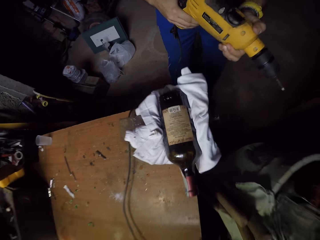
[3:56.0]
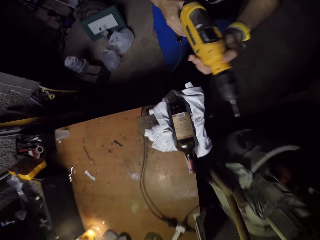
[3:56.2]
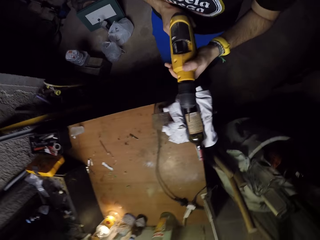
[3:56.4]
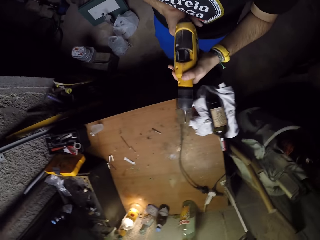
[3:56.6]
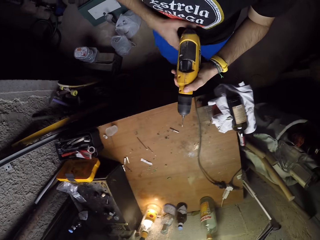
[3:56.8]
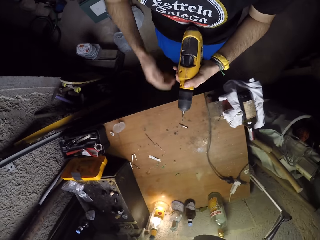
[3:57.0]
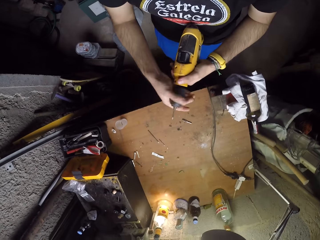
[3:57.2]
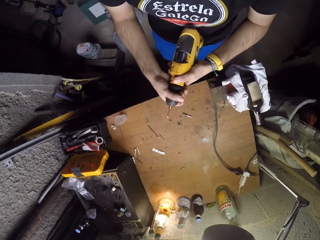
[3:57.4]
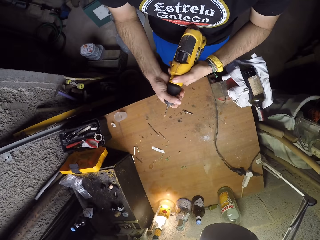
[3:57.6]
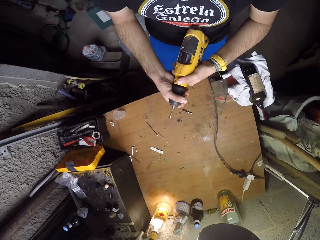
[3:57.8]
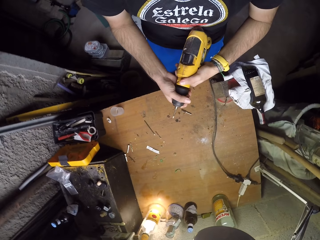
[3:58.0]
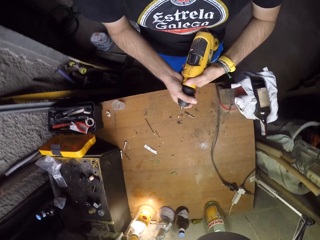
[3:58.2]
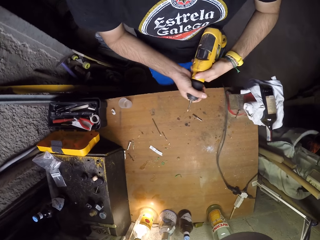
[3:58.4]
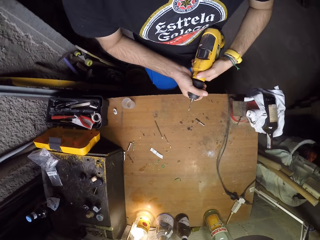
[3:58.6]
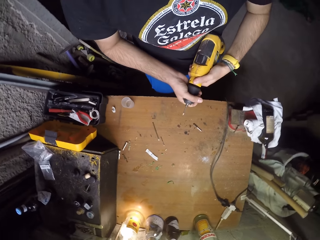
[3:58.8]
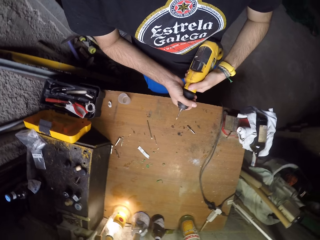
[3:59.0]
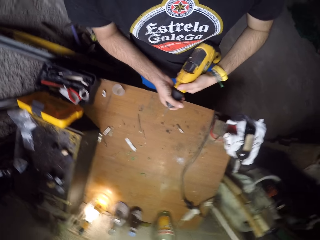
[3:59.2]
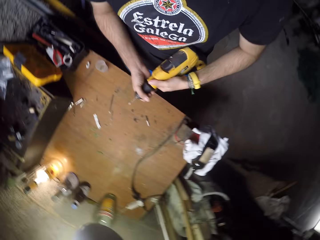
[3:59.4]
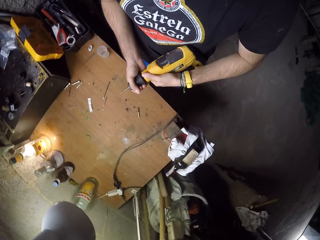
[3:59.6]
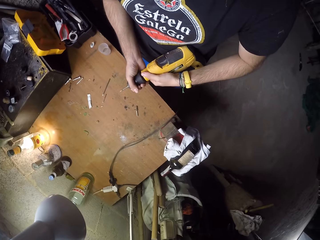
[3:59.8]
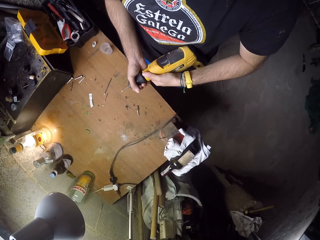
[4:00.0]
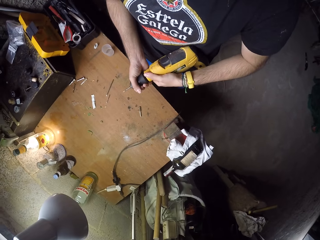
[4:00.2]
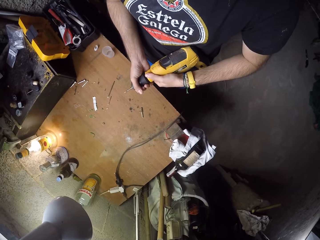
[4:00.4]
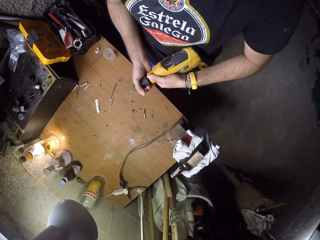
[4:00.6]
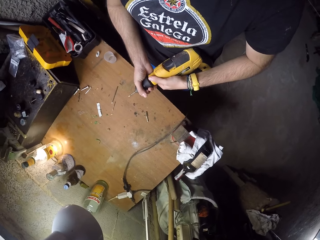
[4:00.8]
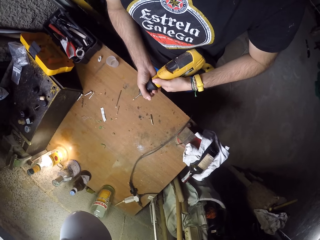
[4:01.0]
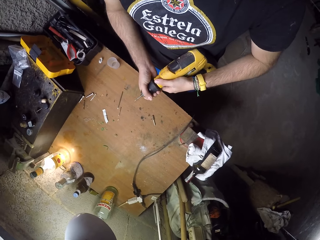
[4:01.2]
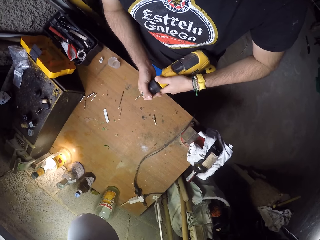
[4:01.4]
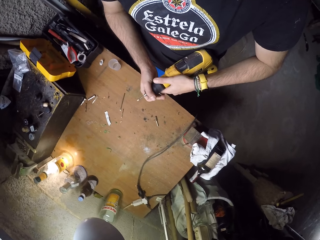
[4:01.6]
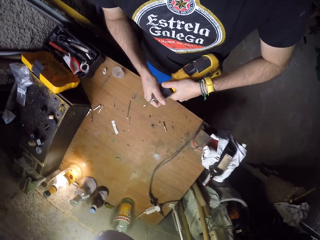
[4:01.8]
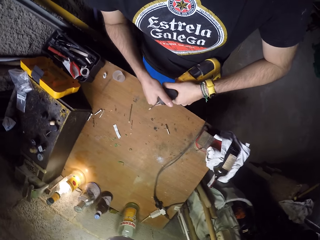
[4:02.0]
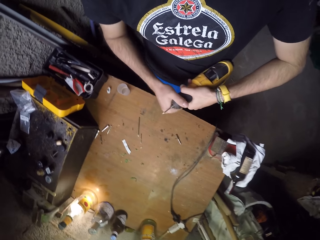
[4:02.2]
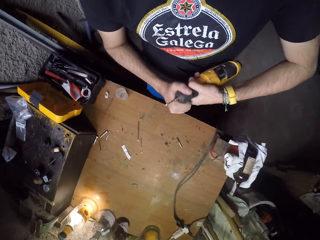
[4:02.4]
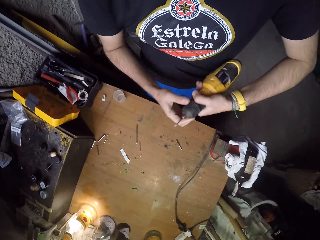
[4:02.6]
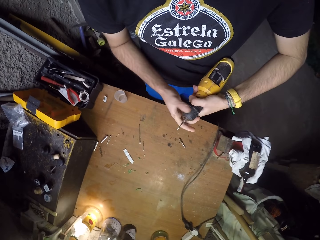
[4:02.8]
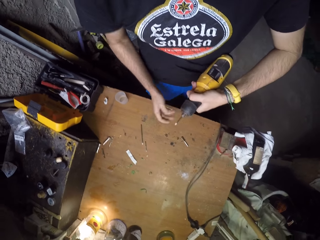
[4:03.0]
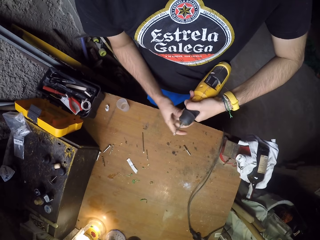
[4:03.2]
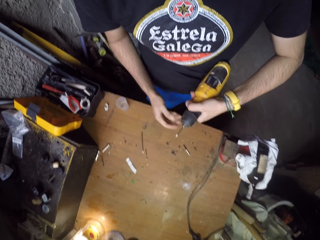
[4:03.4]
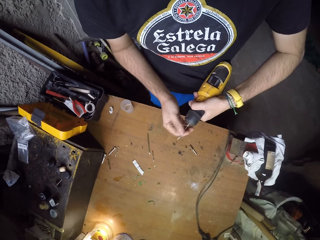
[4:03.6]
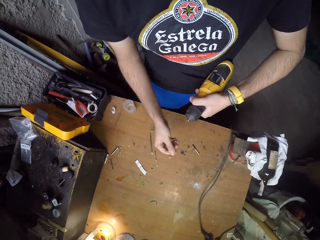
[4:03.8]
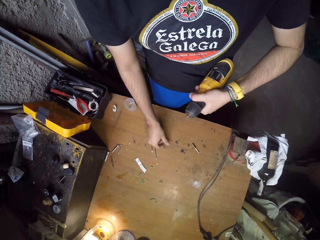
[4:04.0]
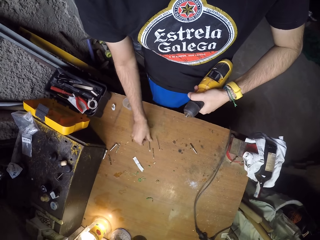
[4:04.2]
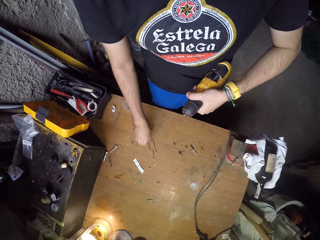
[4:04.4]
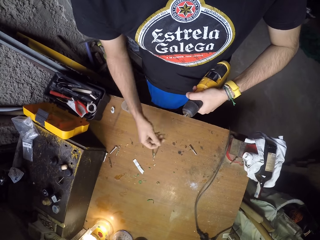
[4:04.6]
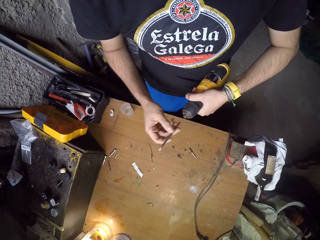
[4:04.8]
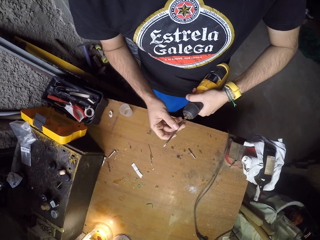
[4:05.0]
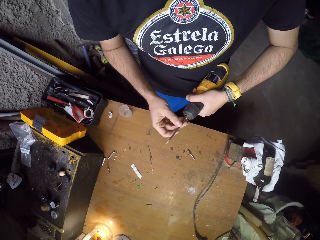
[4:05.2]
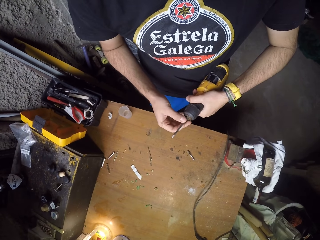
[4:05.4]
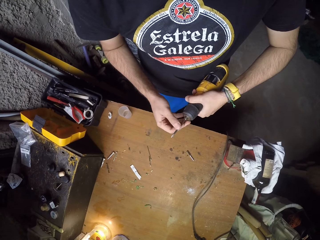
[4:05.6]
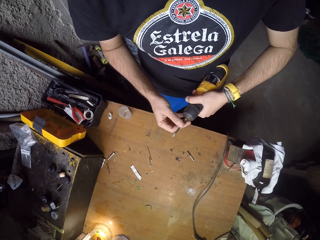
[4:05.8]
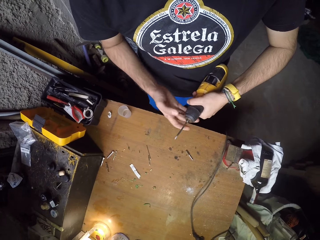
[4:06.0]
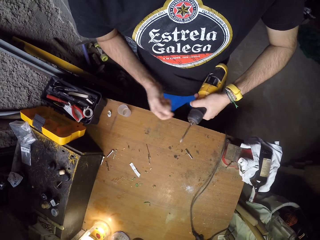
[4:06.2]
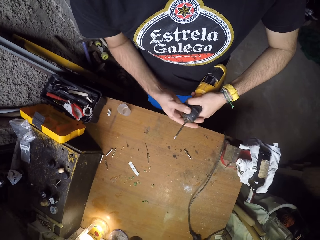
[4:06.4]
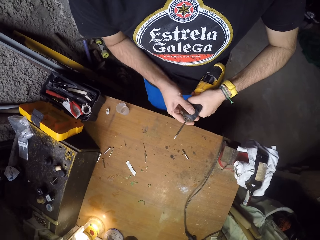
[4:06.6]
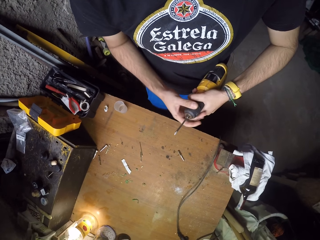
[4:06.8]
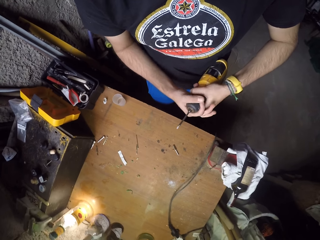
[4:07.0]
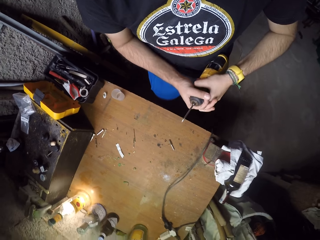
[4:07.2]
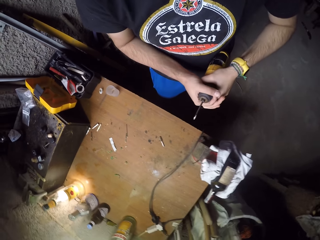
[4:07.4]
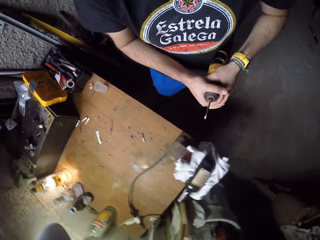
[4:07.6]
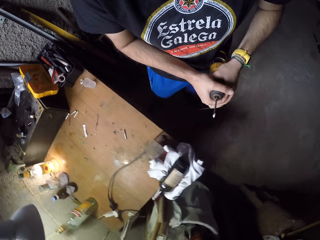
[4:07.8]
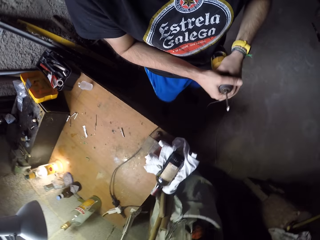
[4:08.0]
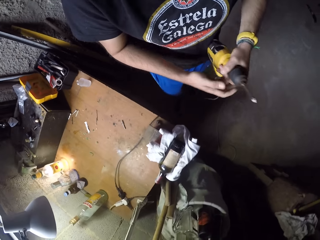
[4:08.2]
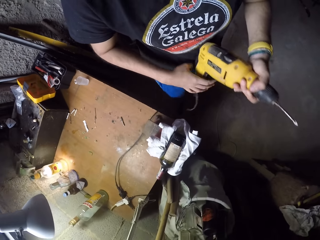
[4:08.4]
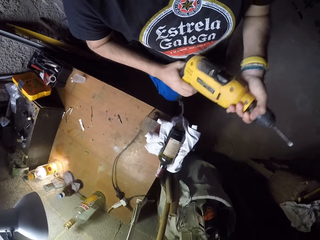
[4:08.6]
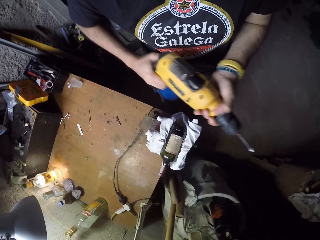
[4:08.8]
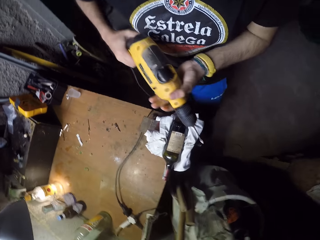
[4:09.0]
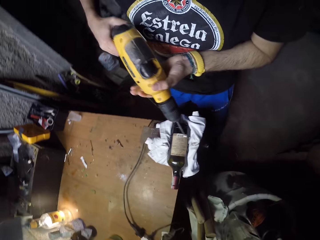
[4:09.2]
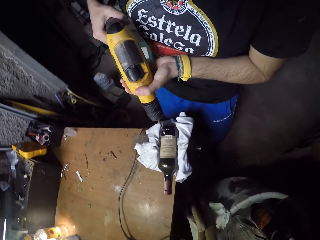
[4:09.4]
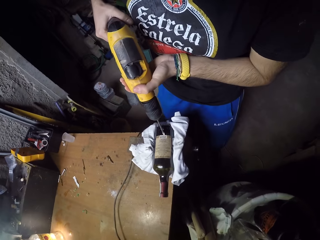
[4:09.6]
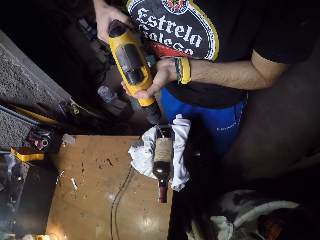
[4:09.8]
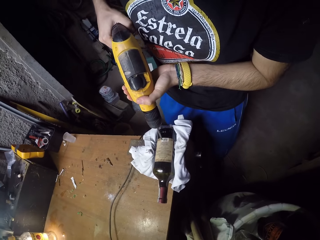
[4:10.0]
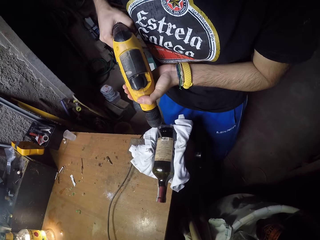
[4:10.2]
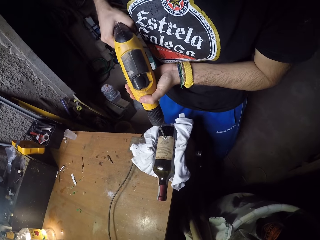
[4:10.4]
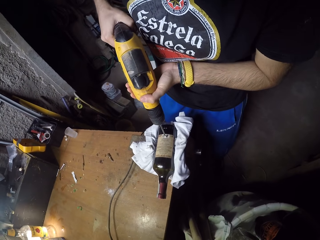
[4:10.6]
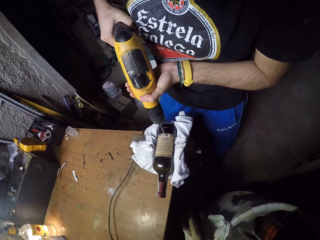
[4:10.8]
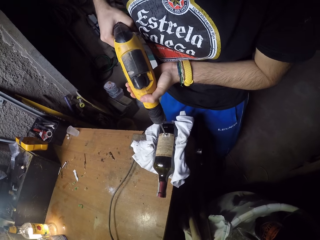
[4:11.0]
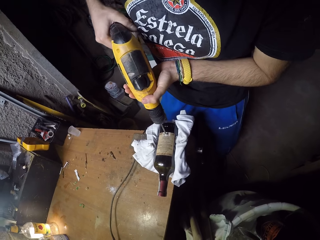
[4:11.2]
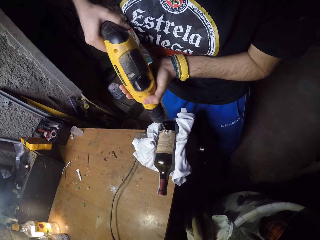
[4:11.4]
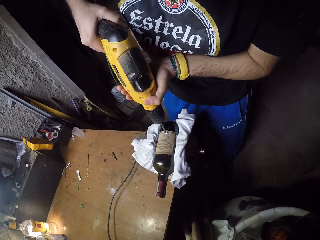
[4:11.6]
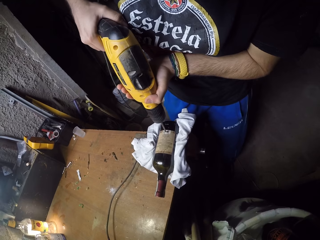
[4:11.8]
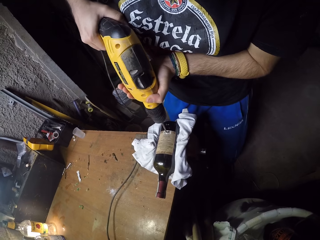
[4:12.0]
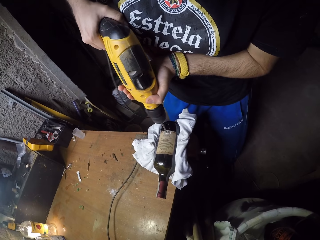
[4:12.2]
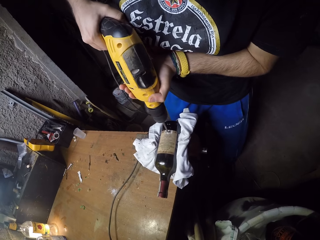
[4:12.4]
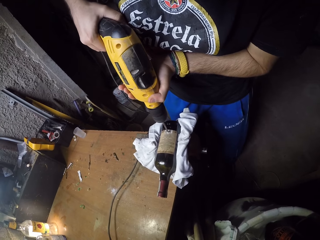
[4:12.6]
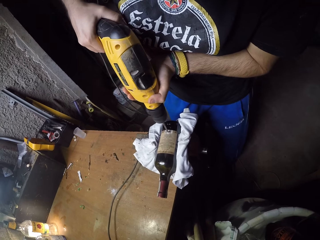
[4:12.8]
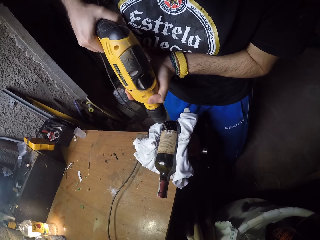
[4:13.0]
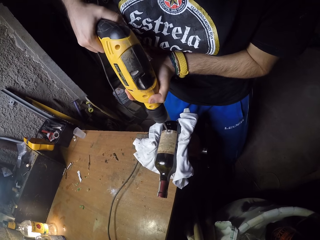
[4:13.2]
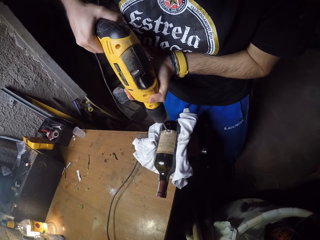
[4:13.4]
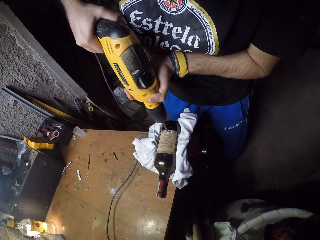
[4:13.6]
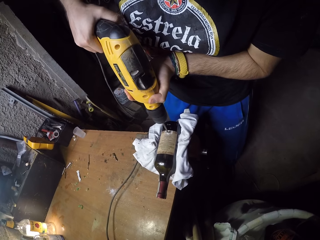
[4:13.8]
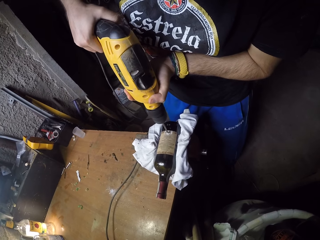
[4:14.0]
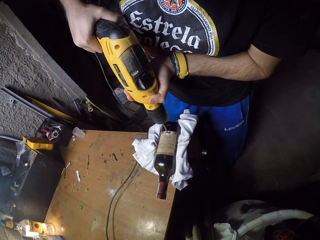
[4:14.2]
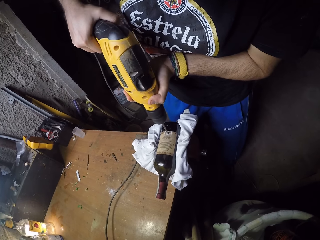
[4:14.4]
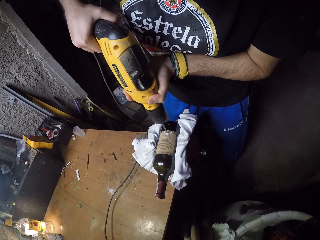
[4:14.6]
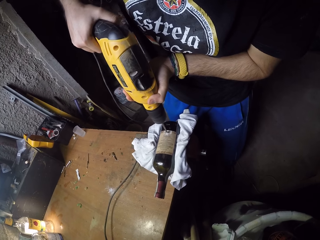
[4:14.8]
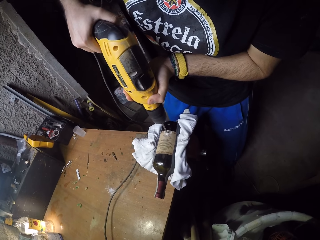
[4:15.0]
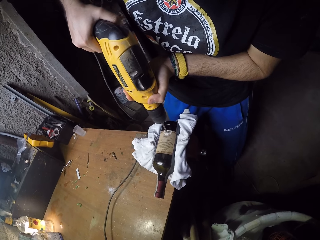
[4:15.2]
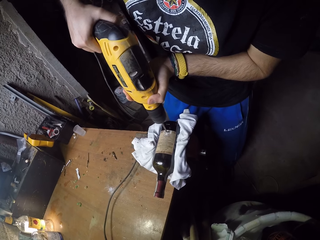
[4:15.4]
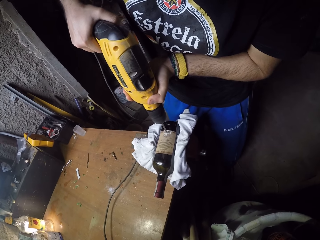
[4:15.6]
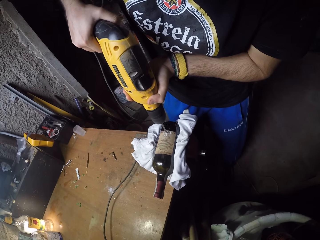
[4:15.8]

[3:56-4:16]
The camera wearer holds the chuck of the power drill in his left hand with his right hand. He turns the chuck of the power drill in his left hand with his right hand. He removes the drill bit from the power drill in his left hand with his right hand. He drops the drill bit in his right hand on the table. He picks a drill bit from the table with his right hand. He inserts the drill bit in his right hand in the power drill in his left hand. He turns the chuck of the power drill in his left hand with his right hand. He holds the power drill with both hands. He drills the bottle in the cloth padded bench vice with the power drill in his hands.

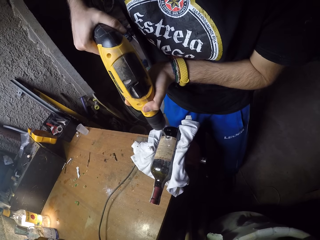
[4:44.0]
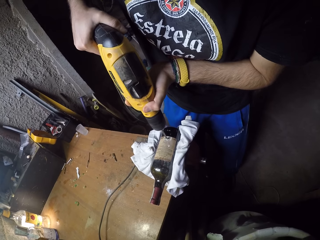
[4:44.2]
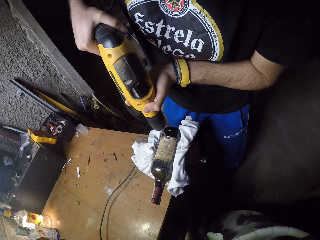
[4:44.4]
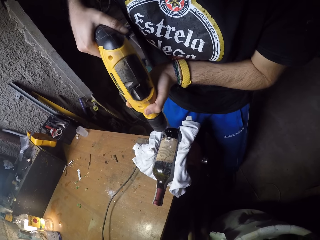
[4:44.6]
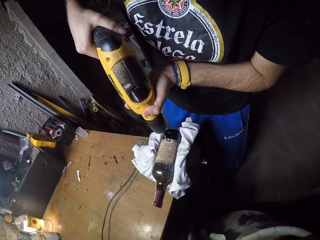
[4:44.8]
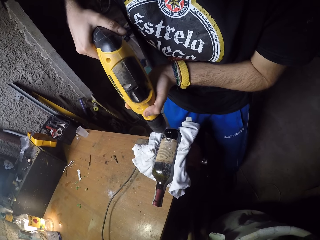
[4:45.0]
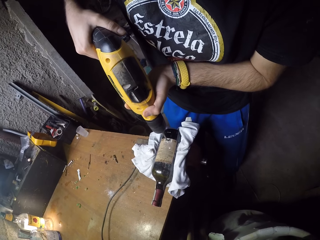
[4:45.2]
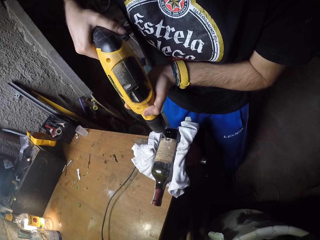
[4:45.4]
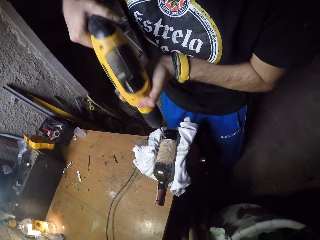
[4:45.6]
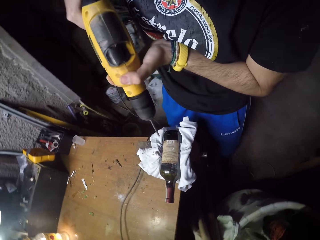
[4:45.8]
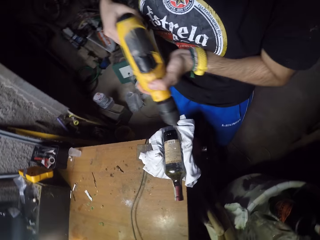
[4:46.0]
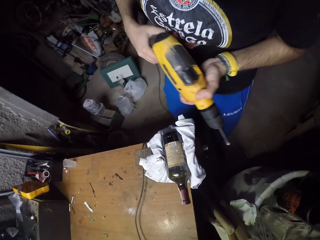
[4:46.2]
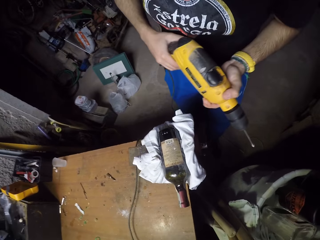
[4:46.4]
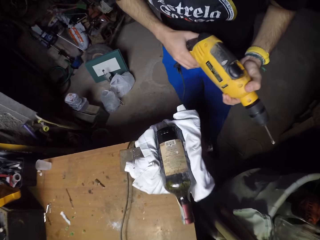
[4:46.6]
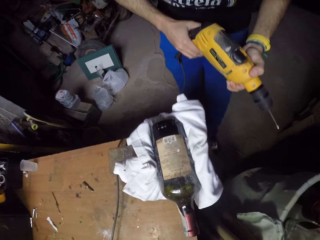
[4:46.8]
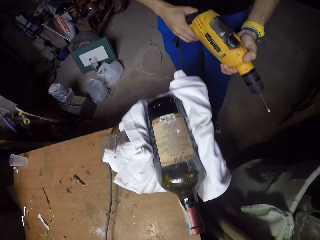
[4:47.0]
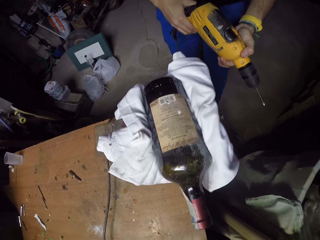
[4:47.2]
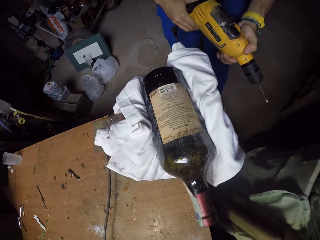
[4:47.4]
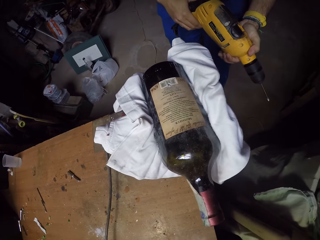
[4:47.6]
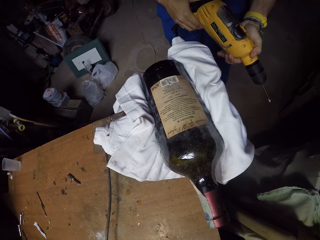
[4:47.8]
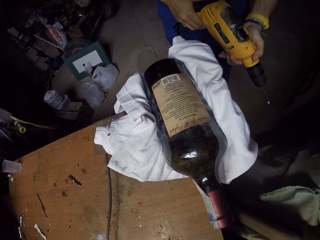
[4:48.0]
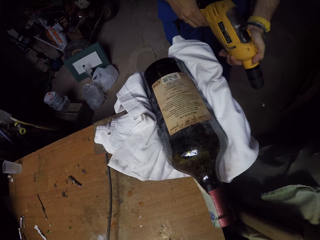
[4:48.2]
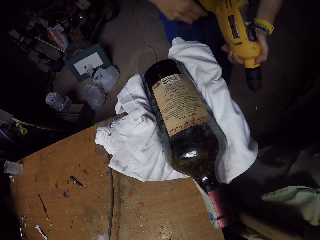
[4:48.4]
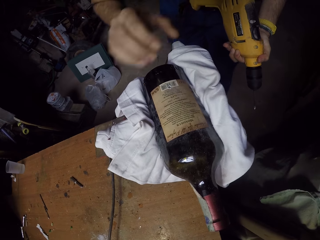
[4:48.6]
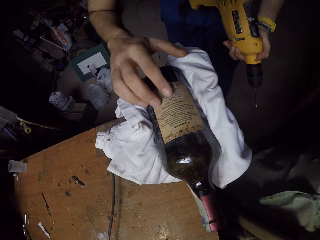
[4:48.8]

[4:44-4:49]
The camera wearer removes the drill from the bottle with both hands. They come closer.
